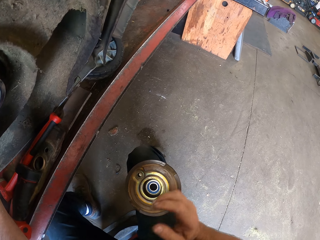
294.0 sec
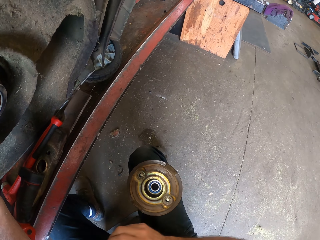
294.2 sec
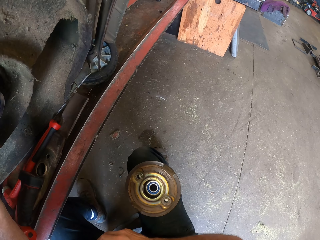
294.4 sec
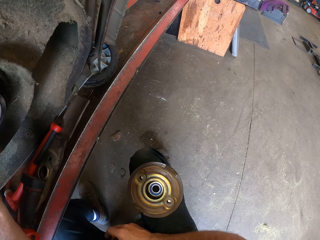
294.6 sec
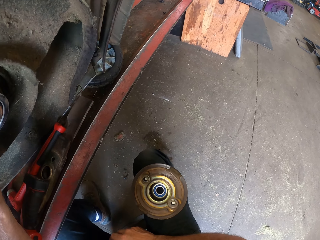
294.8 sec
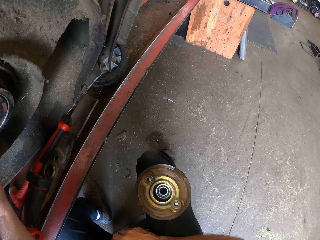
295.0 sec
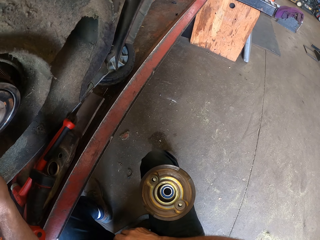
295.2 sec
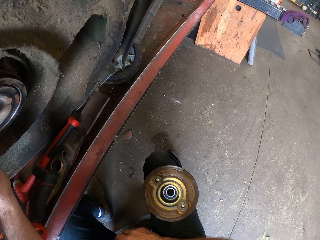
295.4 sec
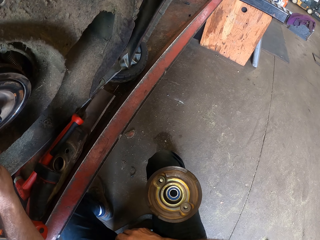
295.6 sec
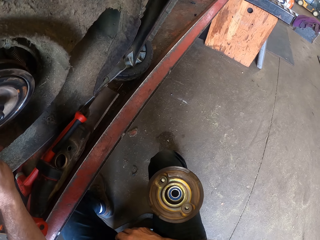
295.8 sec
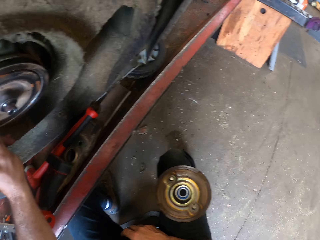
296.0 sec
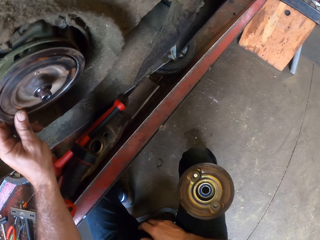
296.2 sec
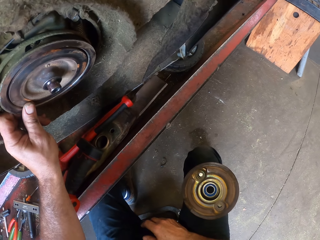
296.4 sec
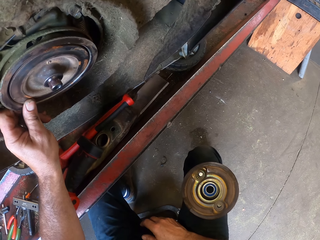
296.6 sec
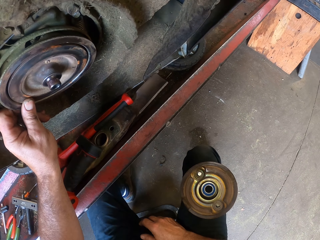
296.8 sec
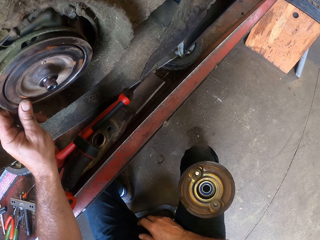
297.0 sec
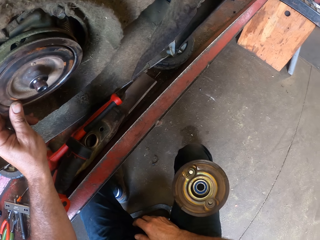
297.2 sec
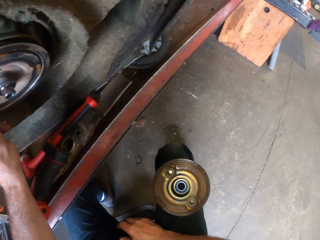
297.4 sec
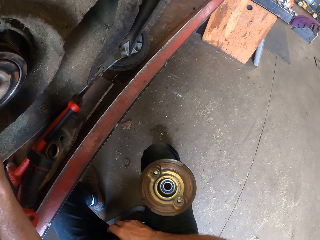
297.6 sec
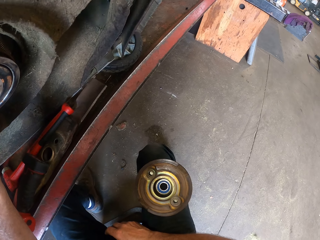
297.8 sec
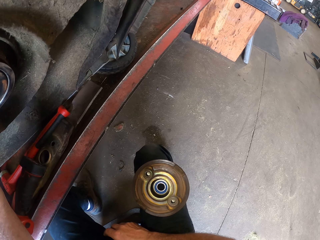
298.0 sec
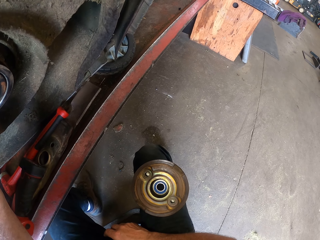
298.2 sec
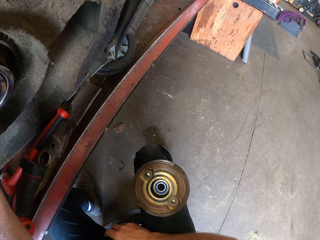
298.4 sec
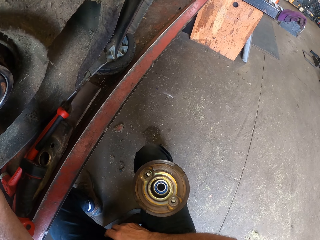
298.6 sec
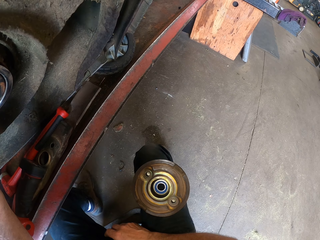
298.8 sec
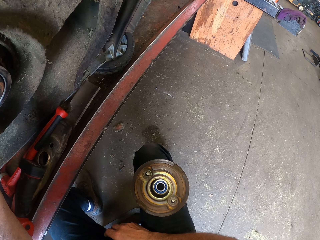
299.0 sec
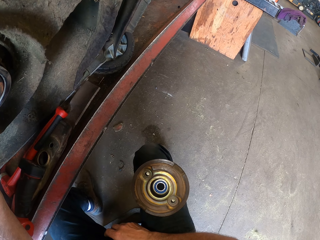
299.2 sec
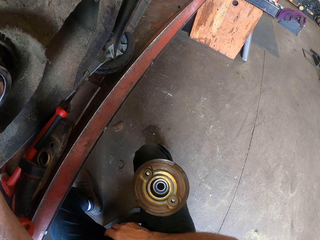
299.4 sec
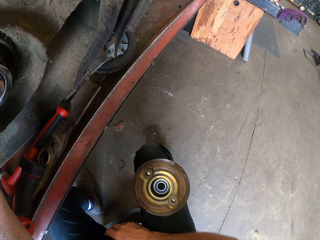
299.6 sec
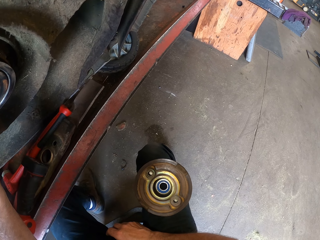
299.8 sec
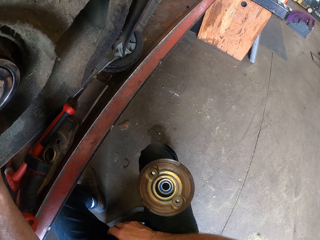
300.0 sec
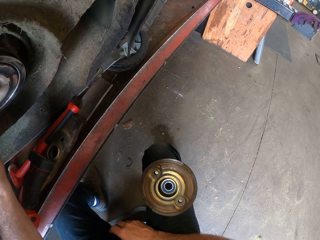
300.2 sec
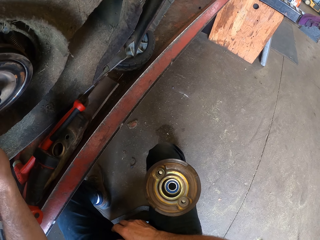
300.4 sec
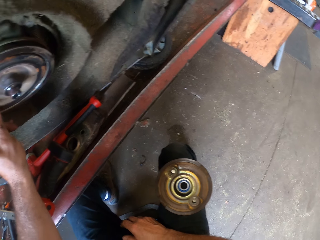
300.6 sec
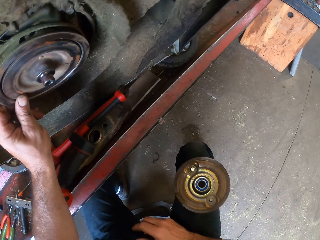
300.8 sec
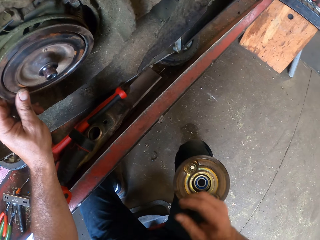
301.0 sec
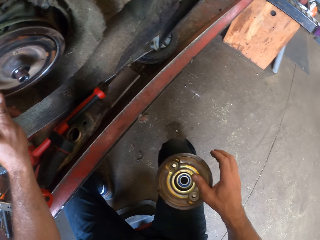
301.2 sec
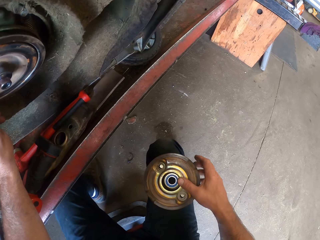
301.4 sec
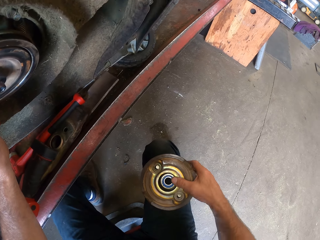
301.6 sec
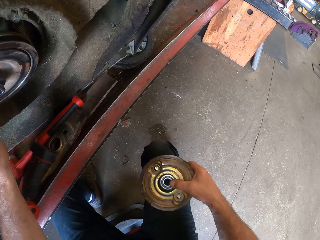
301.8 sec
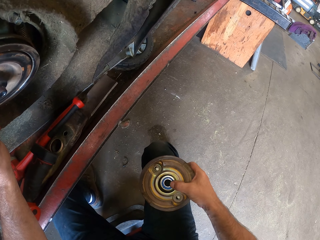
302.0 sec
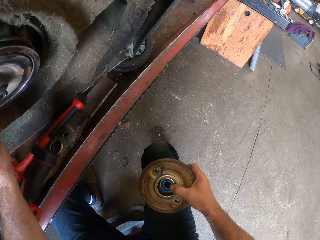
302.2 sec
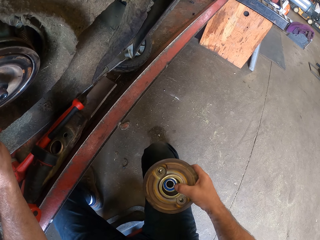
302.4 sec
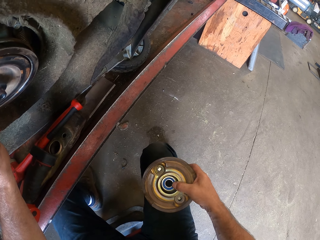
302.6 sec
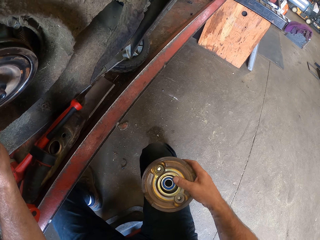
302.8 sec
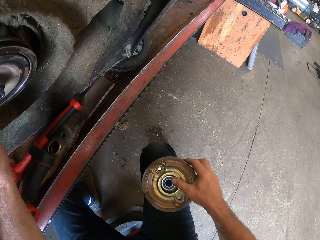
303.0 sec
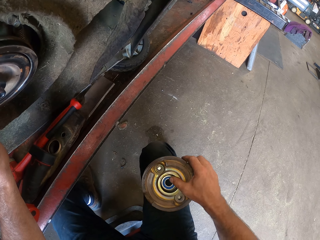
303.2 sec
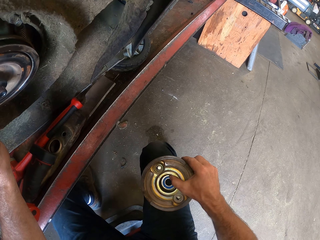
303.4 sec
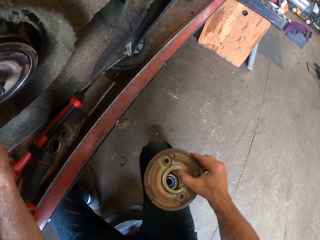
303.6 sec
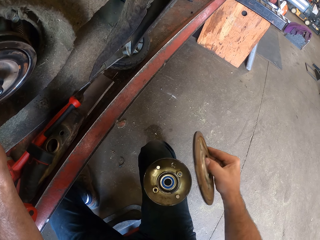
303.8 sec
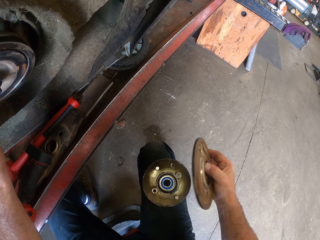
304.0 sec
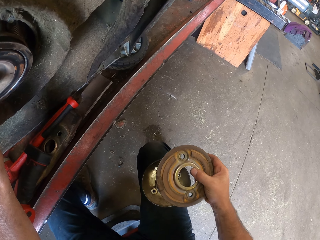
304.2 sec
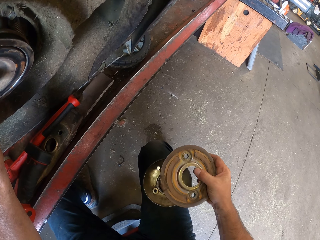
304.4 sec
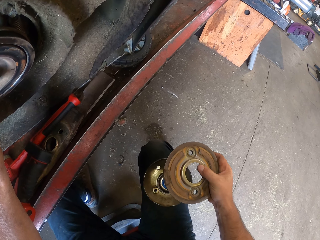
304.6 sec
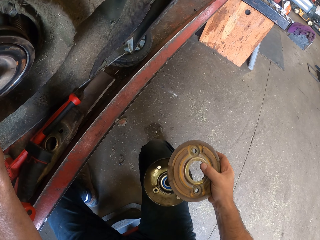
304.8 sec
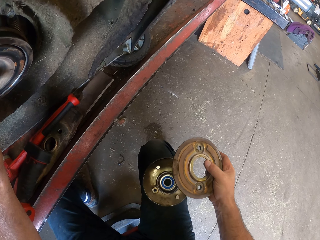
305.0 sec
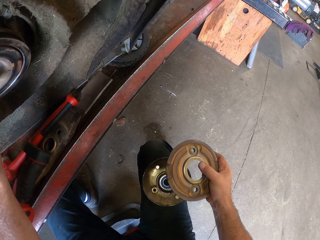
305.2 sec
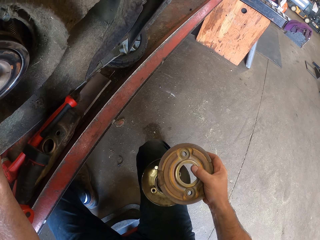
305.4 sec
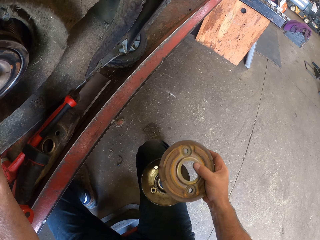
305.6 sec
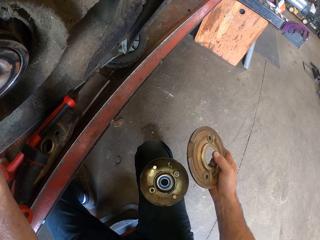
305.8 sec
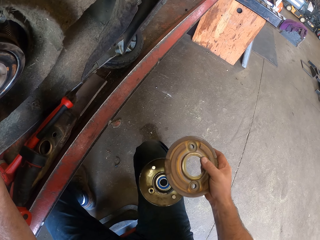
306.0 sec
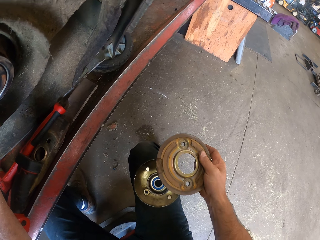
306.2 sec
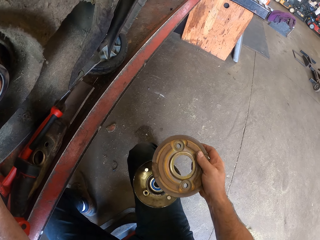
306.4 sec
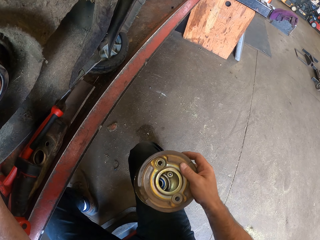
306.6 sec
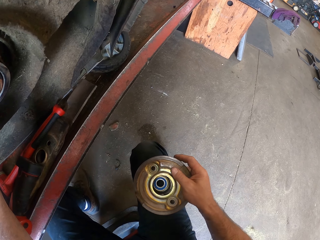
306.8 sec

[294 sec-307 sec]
The camera wearer holds the wheel rim plate. He inspects the mechanical parts with his right hand. He takes the rim.

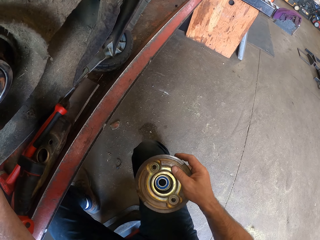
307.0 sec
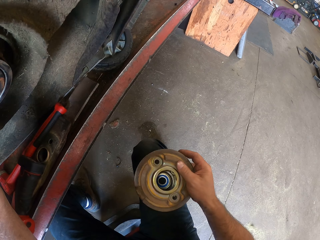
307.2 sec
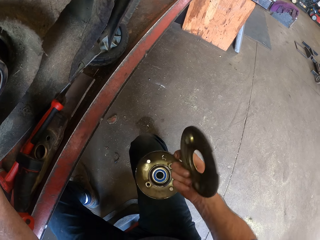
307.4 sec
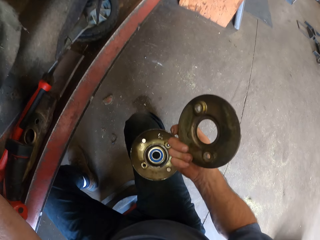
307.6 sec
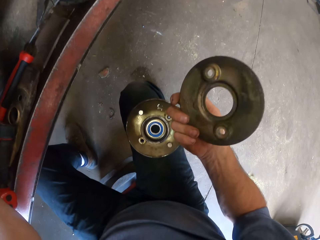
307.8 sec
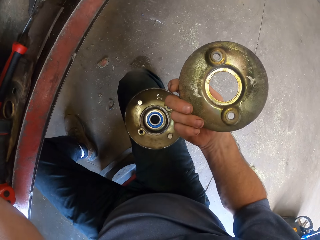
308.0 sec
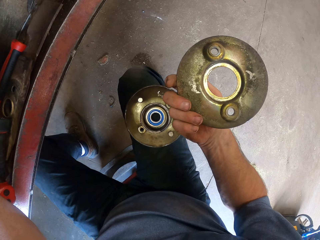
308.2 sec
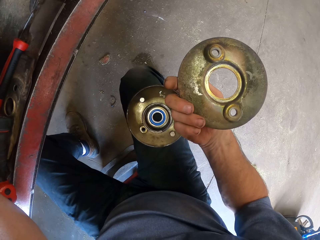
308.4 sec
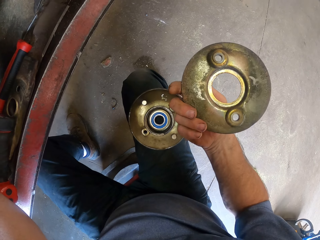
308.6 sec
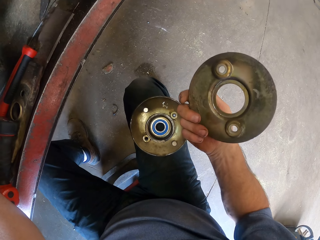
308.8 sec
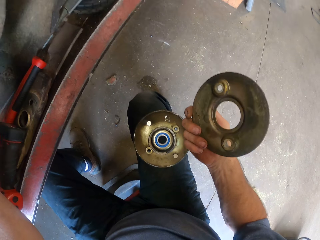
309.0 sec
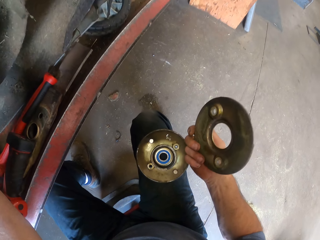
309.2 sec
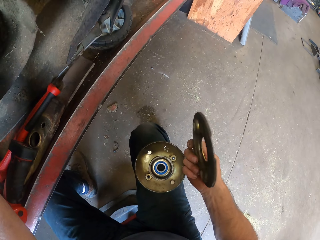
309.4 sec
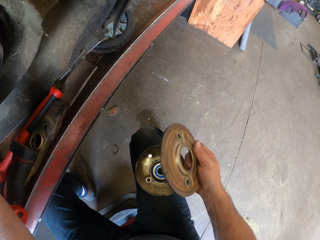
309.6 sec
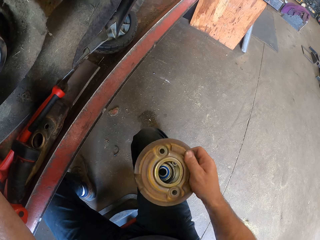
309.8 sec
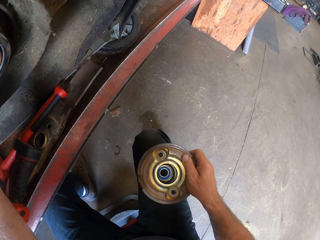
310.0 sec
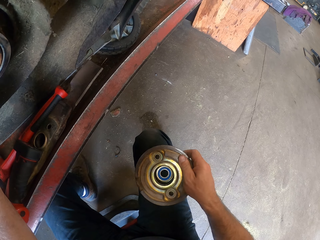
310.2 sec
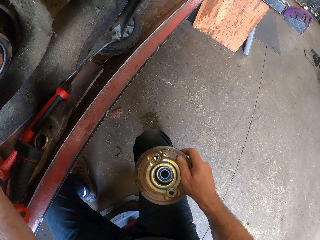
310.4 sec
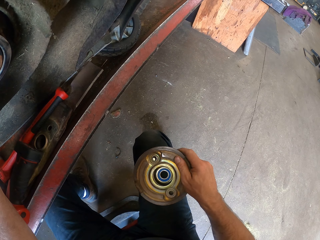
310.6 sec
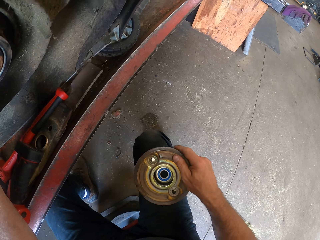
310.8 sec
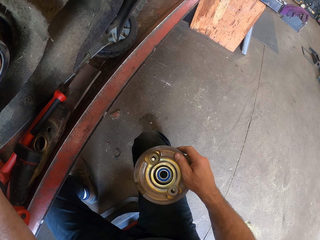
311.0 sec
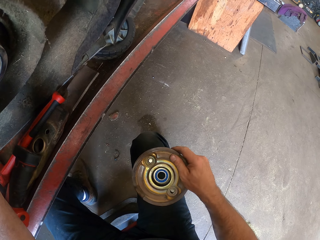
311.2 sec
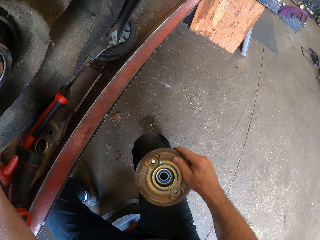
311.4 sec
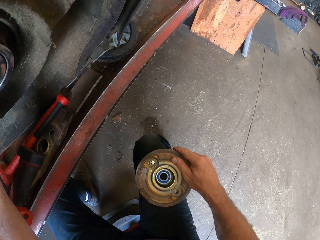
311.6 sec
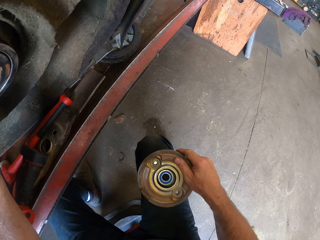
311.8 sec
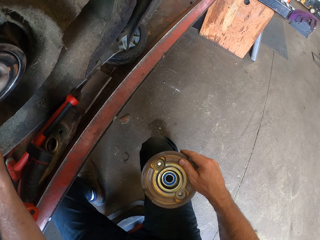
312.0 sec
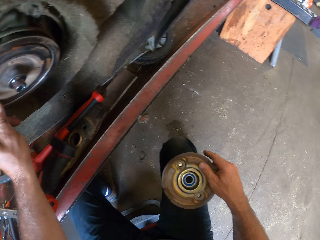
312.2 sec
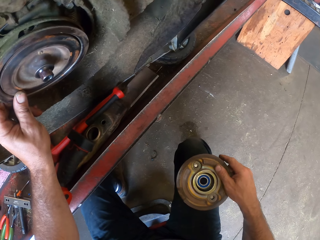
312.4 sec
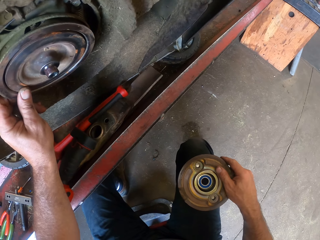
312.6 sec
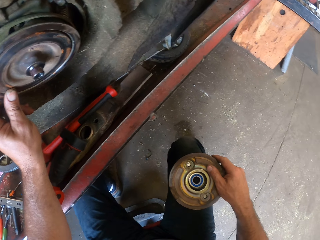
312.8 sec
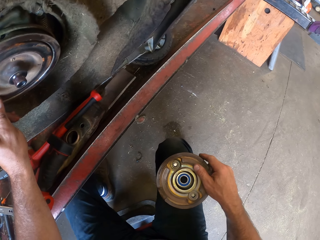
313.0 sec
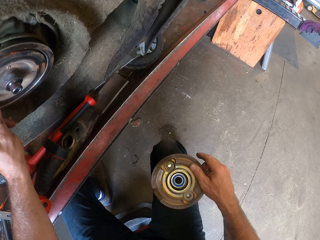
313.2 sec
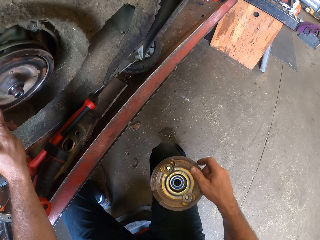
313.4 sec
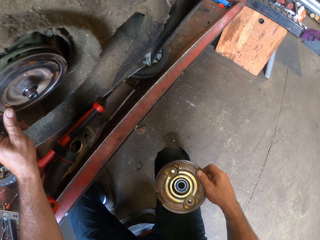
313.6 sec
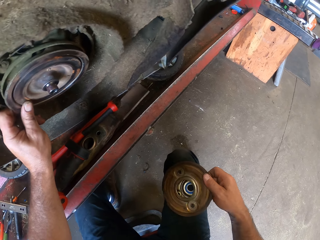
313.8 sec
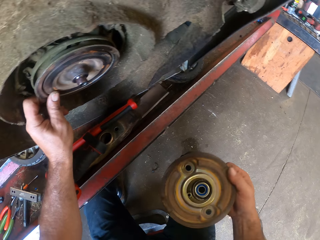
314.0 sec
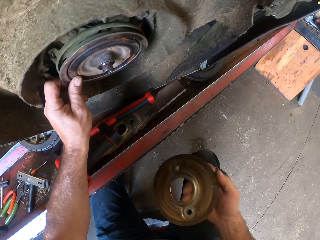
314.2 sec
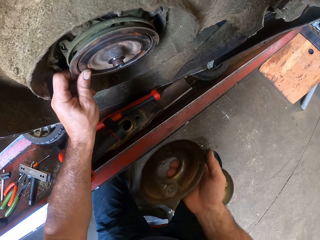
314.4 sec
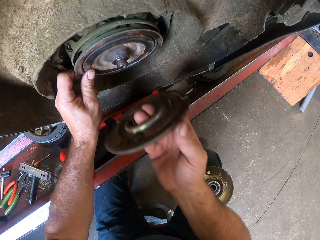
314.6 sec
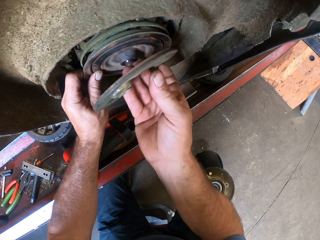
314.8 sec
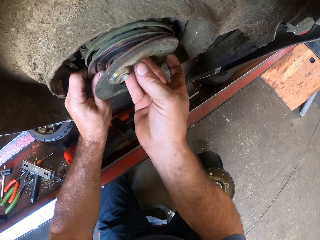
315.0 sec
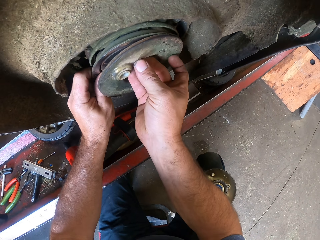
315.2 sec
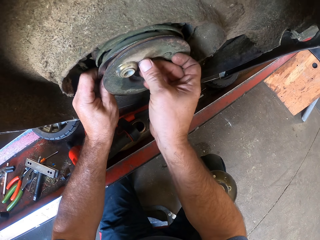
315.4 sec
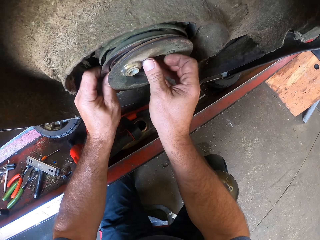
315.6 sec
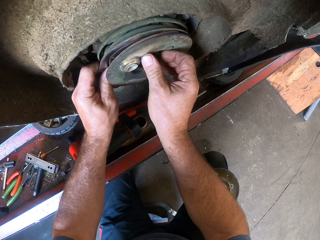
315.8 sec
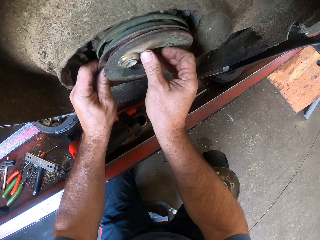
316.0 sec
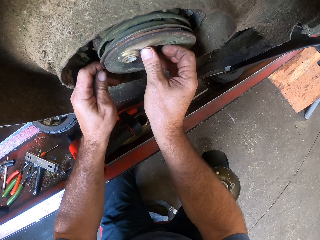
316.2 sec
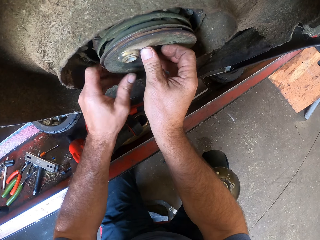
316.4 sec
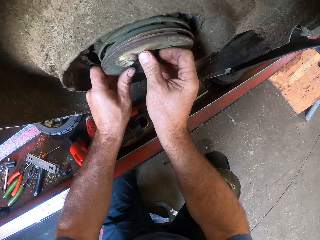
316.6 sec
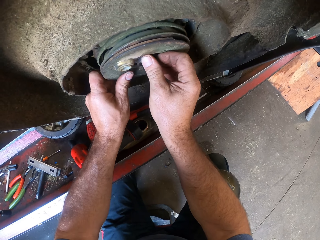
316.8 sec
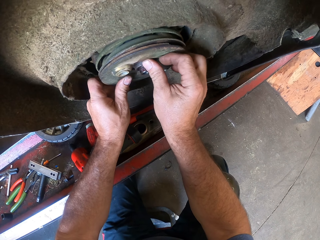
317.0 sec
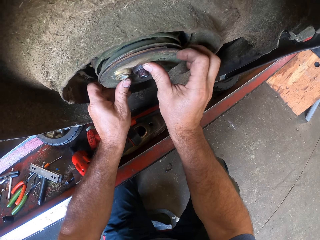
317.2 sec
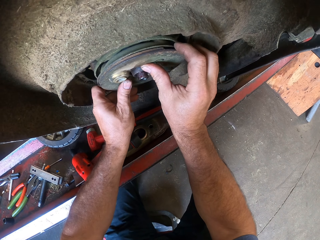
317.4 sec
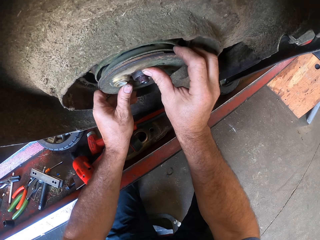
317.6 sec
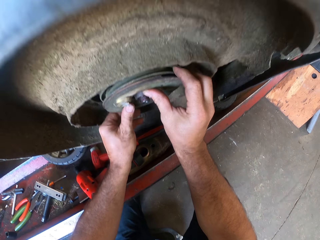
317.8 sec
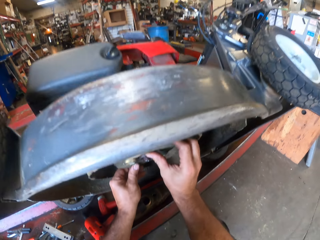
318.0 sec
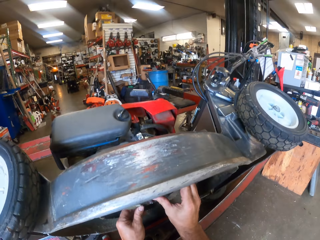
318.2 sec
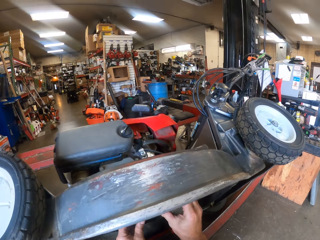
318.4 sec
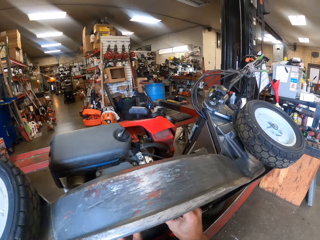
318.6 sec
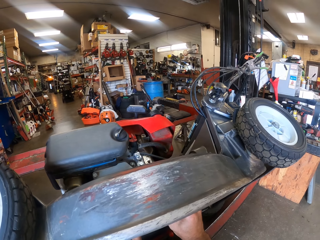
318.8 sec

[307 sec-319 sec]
The camera wearer looks at the rim. He assembles the rotor of the lawn mower with his hands. He joins the rim on the wheel rim plate.
